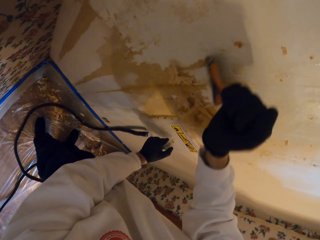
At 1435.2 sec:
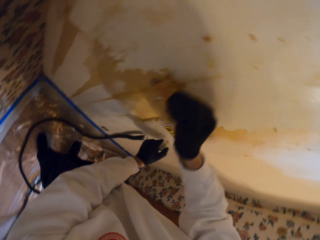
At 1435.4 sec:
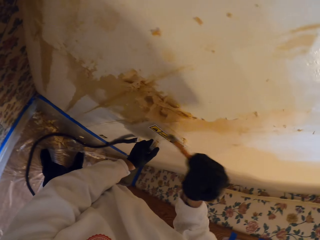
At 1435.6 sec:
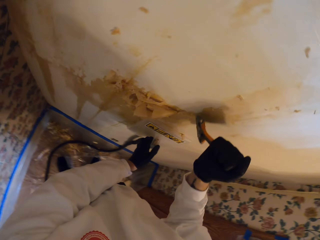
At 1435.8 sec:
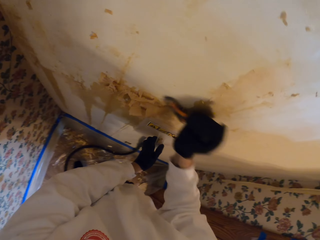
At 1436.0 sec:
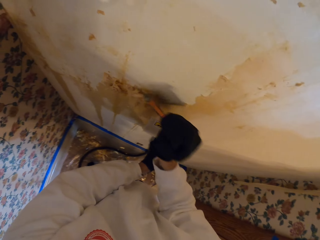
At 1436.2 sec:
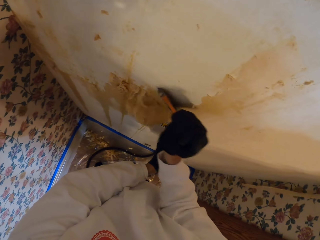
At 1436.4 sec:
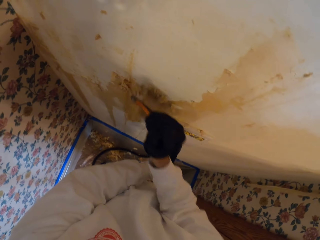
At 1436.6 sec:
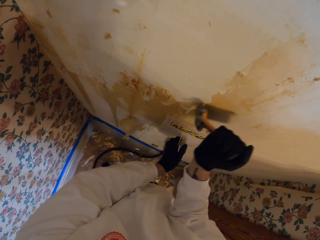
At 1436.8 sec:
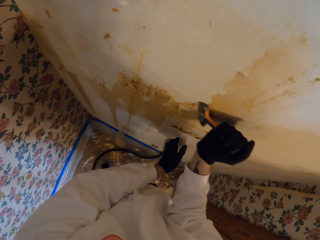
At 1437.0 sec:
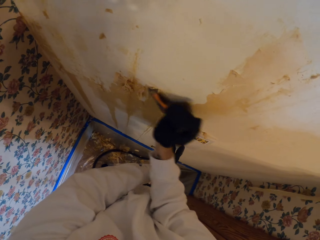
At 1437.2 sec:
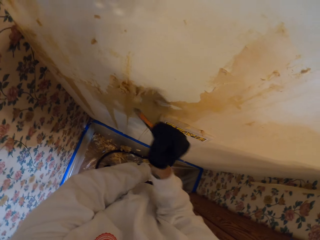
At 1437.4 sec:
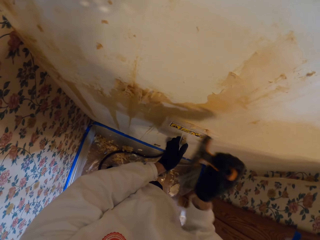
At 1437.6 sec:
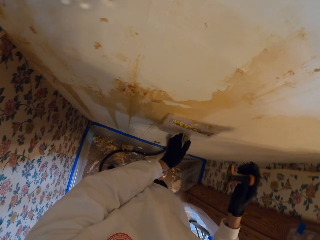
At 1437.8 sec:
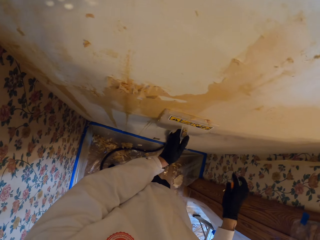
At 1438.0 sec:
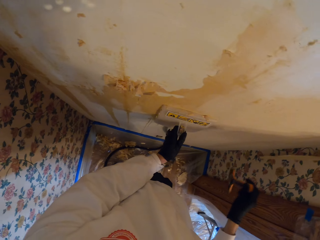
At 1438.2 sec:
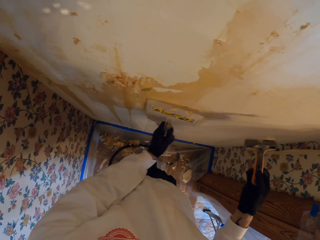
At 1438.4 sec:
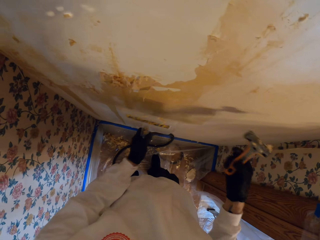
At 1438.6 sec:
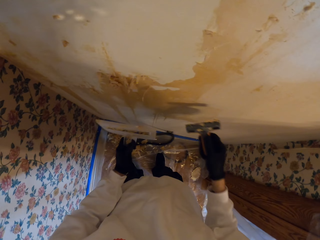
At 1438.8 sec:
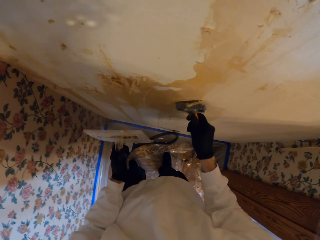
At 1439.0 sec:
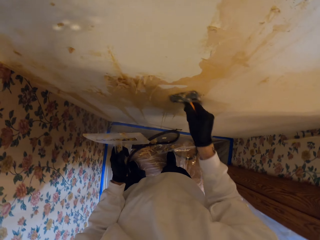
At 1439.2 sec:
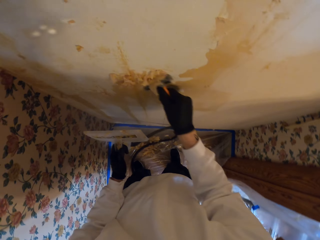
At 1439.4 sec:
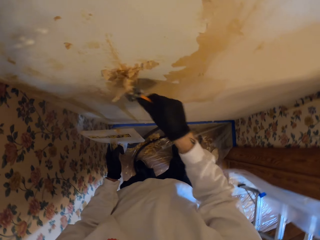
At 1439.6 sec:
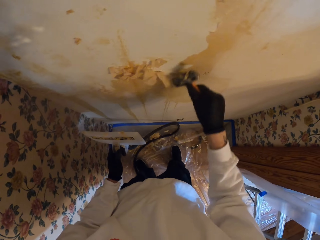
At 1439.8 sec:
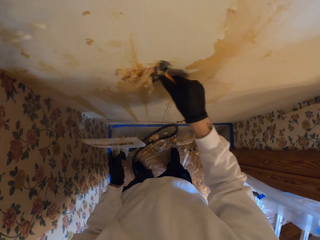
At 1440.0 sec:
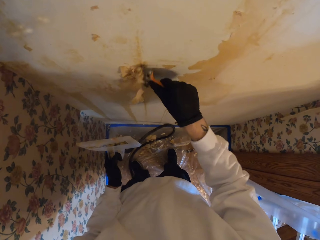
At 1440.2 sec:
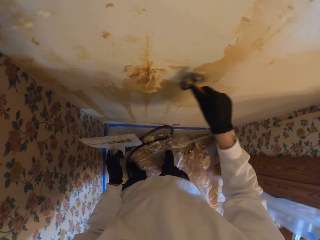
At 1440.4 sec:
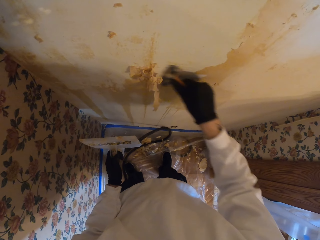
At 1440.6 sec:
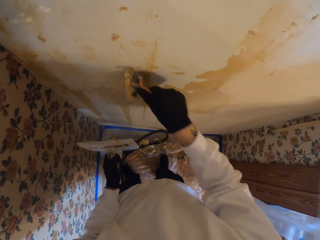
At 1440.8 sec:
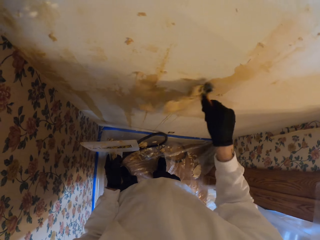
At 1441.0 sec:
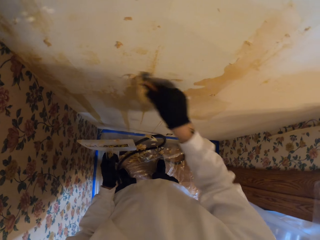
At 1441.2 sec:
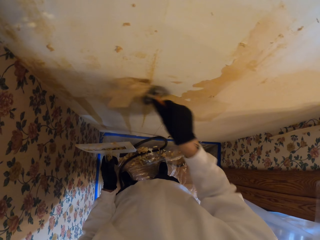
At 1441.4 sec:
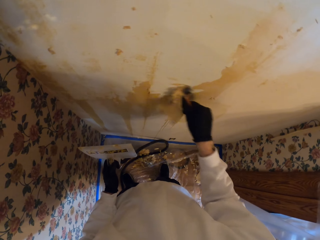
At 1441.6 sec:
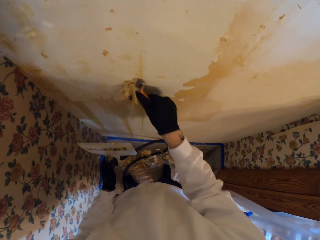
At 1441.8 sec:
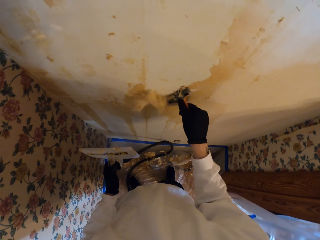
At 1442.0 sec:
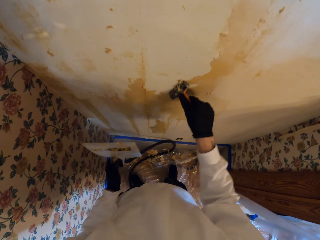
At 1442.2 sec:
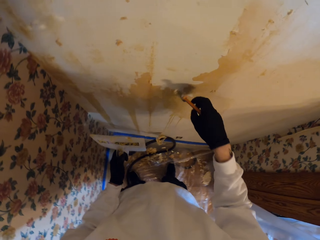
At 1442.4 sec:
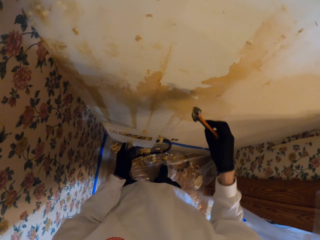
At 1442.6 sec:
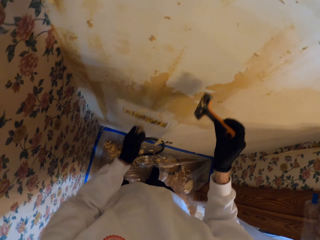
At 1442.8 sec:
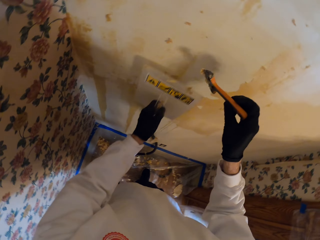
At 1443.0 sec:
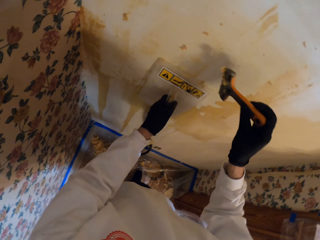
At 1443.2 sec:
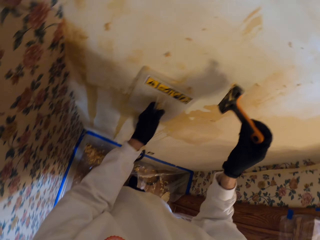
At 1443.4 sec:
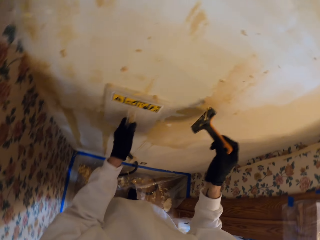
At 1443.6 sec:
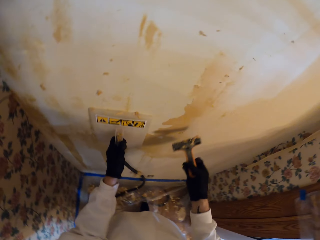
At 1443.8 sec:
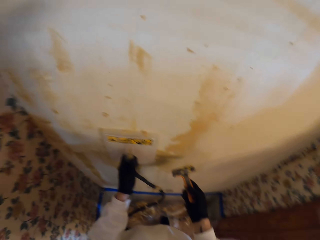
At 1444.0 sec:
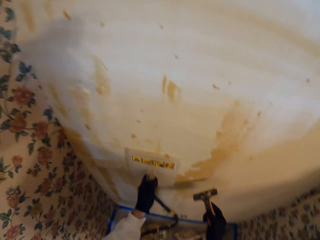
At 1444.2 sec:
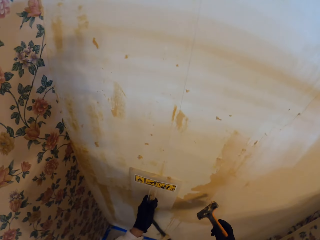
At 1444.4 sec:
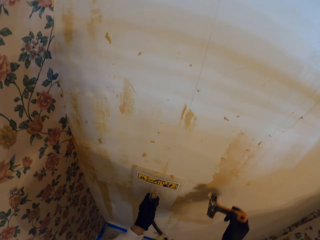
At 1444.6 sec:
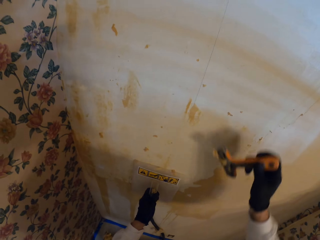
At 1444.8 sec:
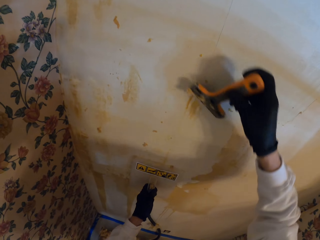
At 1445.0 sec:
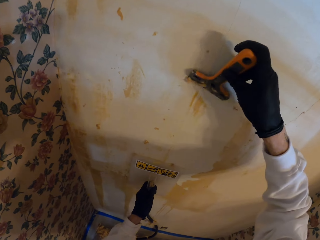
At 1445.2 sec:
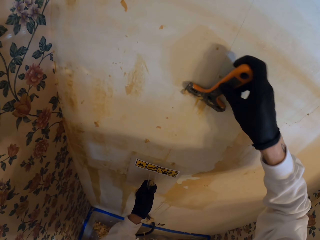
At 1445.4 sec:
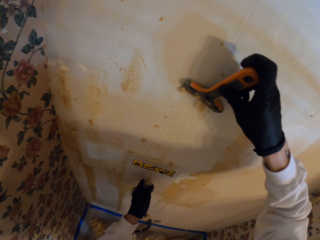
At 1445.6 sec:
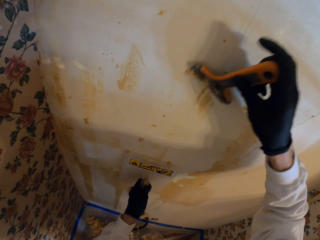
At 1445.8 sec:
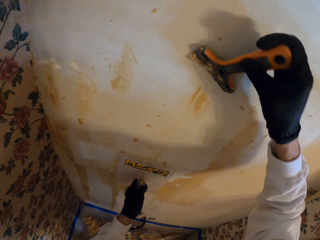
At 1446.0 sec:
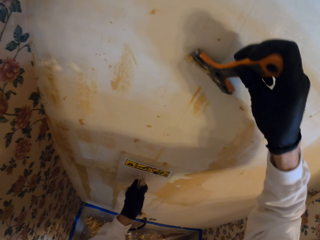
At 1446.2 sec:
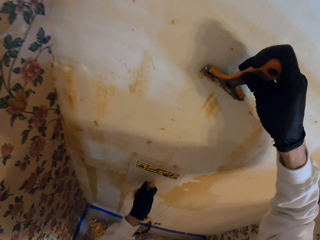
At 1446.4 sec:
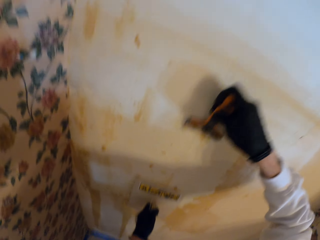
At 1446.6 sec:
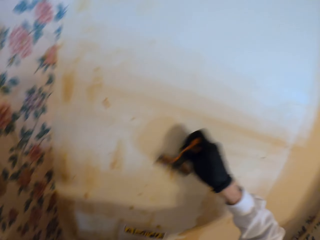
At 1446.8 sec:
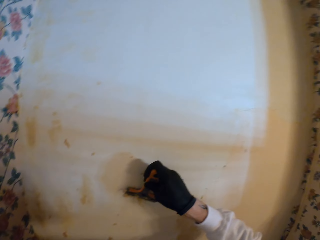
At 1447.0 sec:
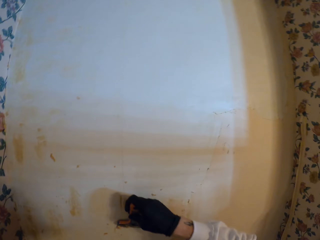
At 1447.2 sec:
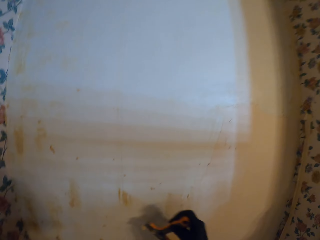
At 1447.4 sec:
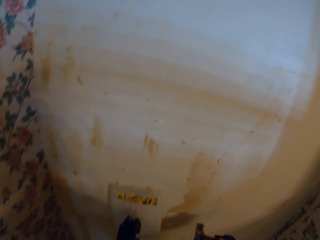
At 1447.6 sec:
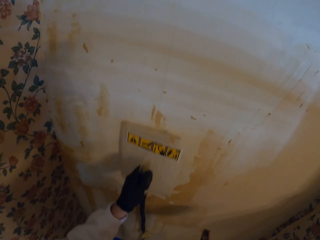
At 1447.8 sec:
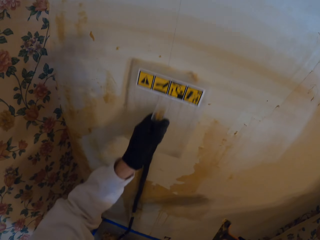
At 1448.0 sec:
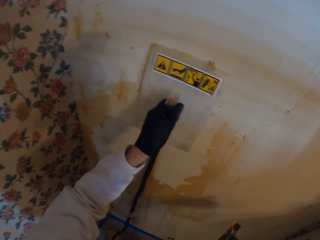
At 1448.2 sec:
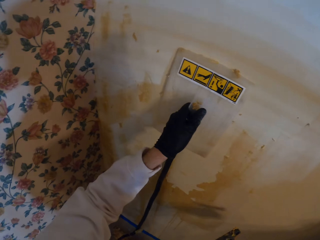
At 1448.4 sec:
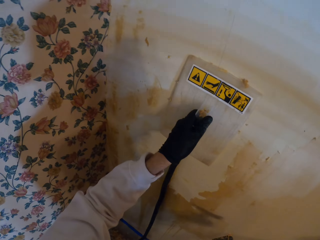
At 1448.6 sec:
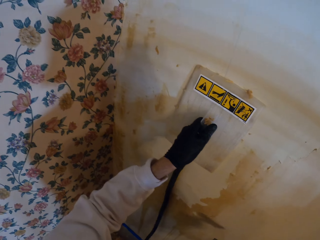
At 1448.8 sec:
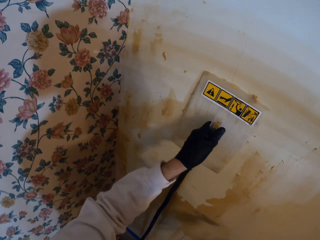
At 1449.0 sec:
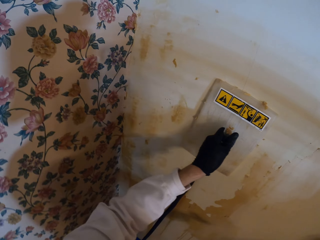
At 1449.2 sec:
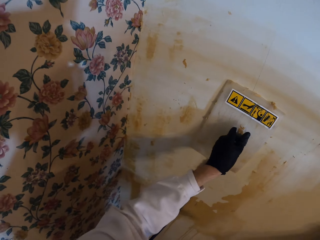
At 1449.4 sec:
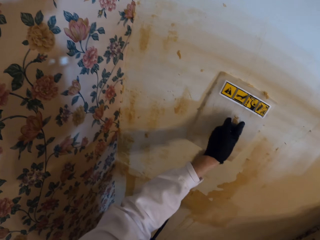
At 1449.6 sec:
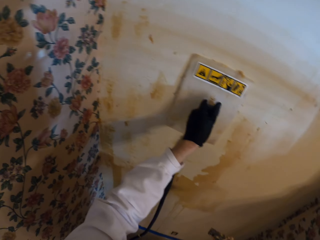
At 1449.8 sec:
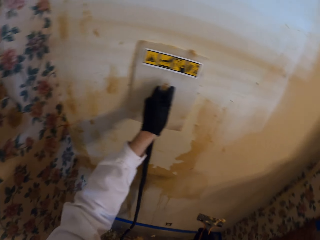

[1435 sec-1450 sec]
The camera wearer removes the float from the wall. They stare at the wall. They scrape the wallpaper off. They wipe the wall. They place the float on the wall. They stare at the wall. They scrape the wallpaper off. They stare at the wall. They move the float. They place the float on the wall.

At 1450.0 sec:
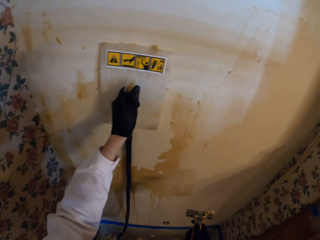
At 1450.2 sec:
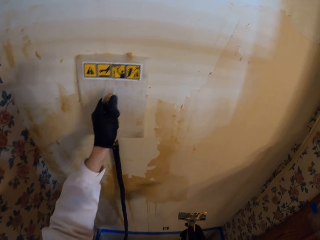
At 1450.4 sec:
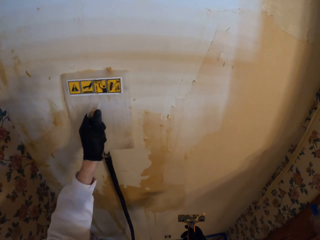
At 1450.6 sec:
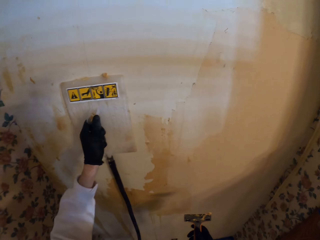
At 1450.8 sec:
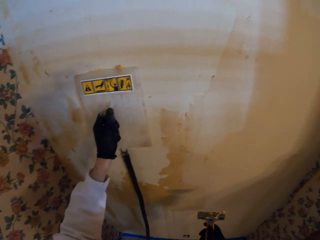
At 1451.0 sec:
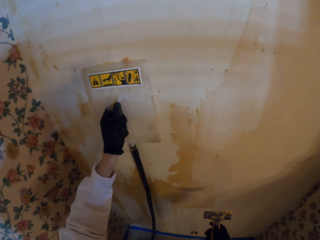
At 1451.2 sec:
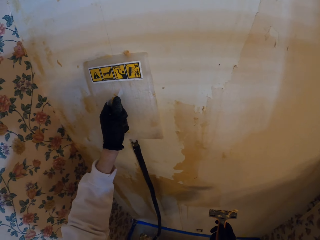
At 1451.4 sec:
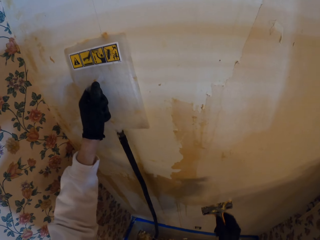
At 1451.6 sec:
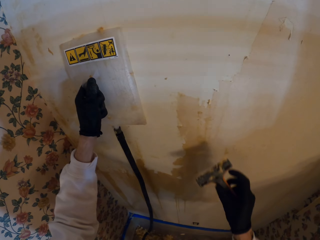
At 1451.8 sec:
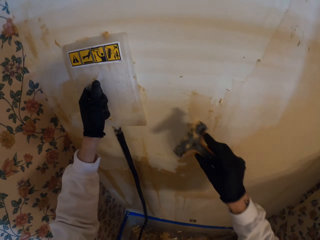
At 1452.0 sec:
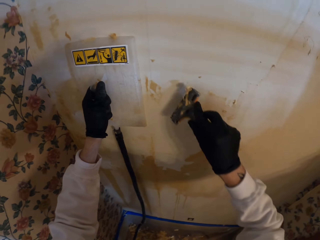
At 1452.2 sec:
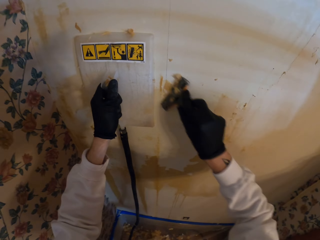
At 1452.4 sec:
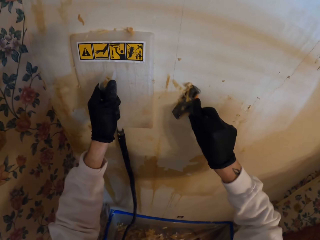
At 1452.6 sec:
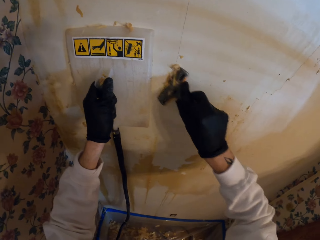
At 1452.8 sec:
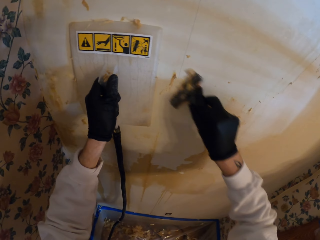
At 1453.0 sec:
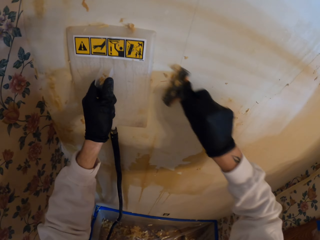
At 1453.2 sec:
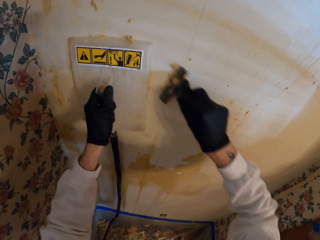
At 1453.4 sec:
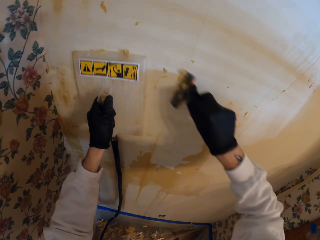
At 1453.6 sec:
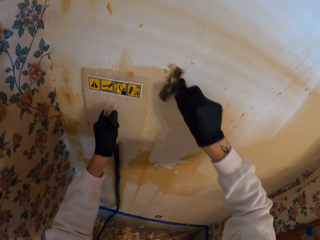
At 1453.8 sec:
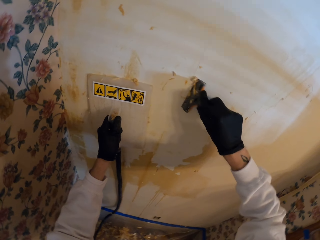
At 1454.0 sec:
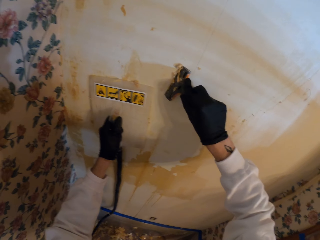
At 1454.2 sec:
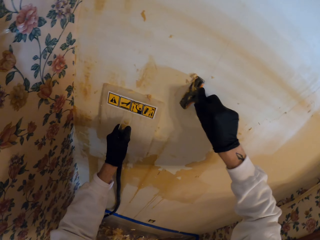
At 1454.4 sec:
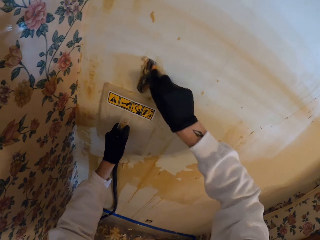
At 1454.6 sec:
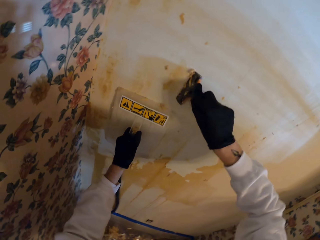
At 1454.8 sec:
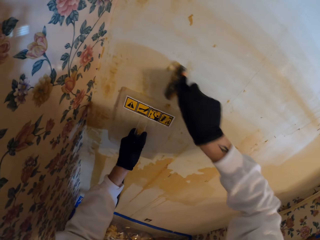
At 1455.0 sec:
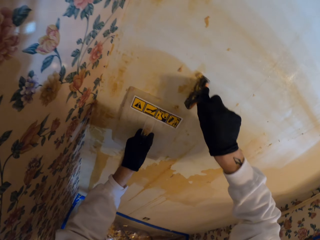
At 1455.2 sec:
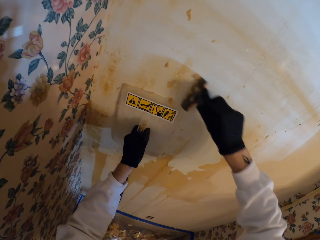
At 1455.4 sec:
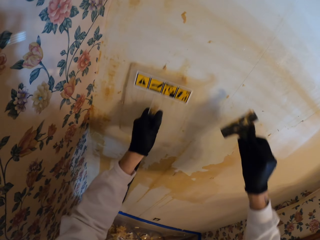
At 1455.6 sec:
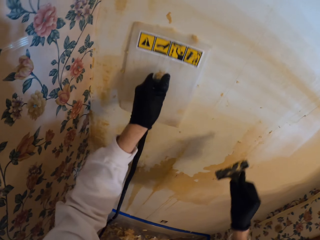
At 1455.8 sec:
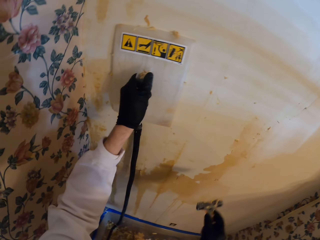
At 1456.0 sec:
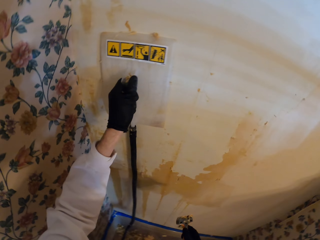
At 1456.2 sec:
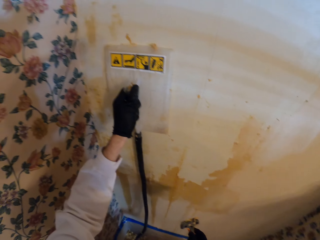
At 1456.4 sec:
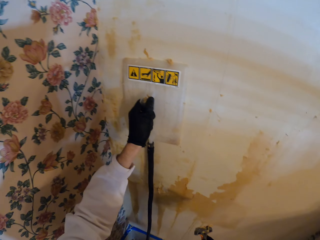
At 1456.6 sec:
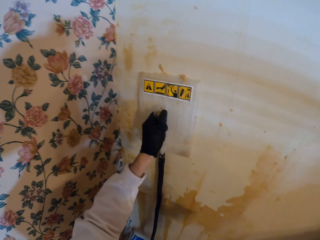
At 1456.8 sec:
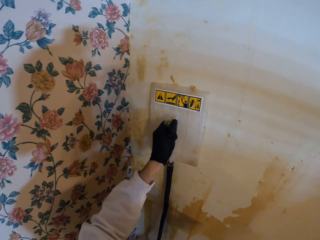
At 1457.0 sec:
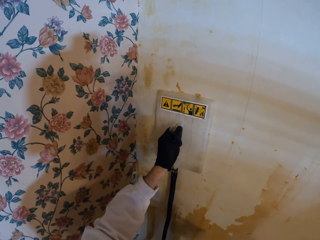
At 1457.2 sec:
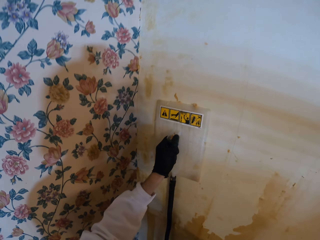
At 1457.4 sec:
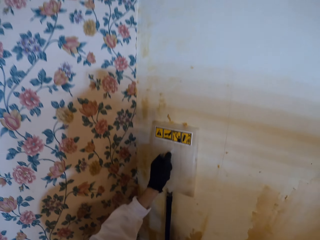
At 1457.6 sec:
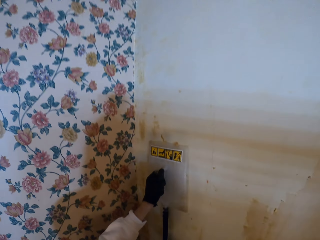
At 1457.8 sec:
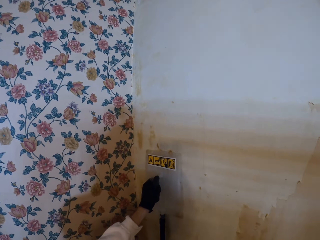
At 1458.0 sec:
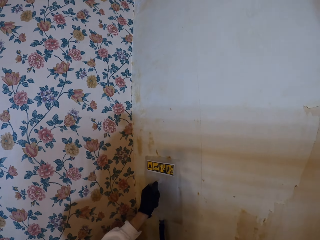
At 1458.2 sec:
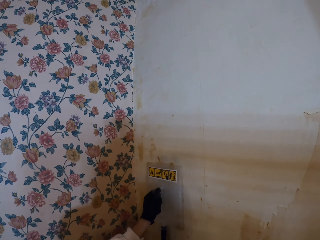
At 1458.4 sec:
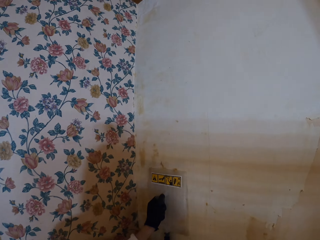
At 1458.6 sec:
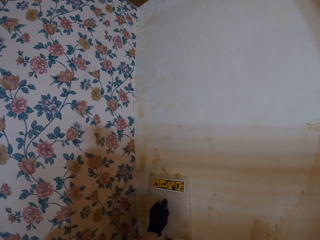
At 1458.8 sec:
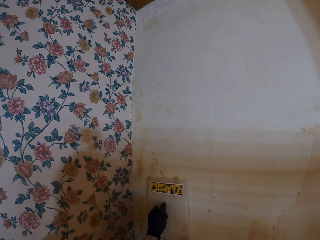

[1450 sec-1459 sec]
The camera wearer moves the float. They scrape the wallpaper off. They place the float on the wall. They stare at the wall.
